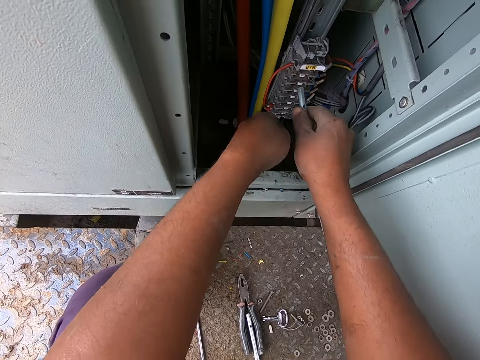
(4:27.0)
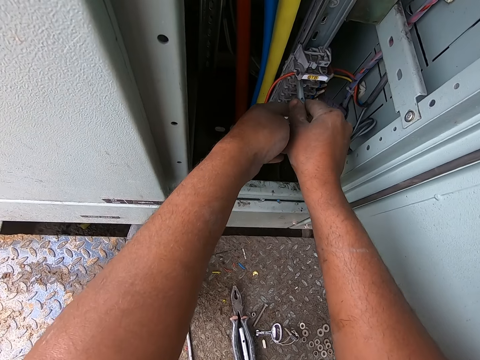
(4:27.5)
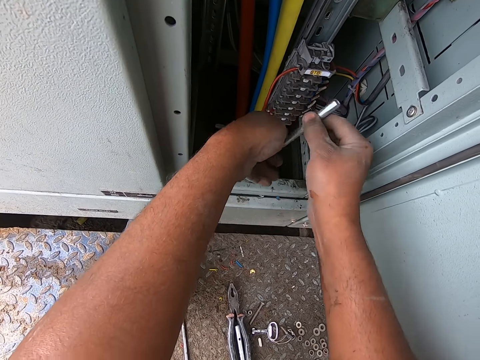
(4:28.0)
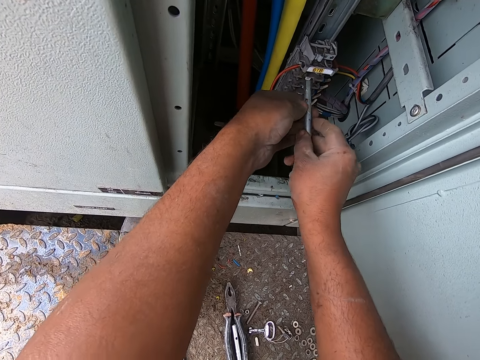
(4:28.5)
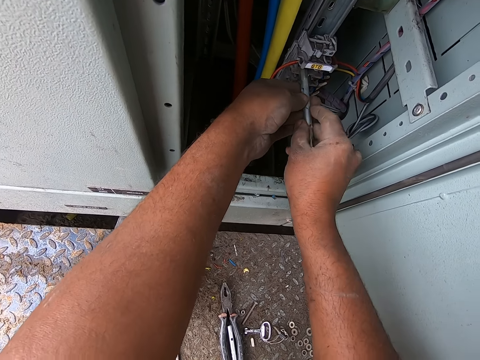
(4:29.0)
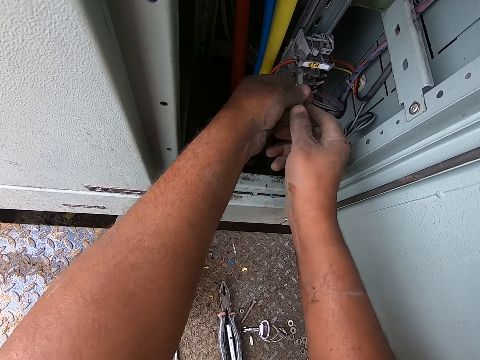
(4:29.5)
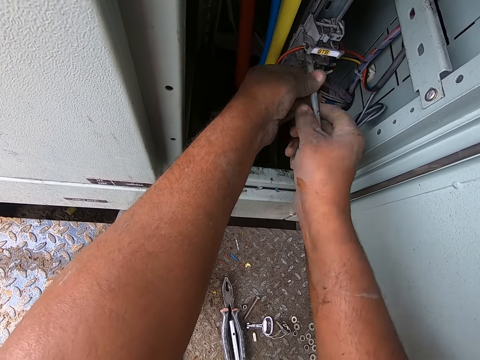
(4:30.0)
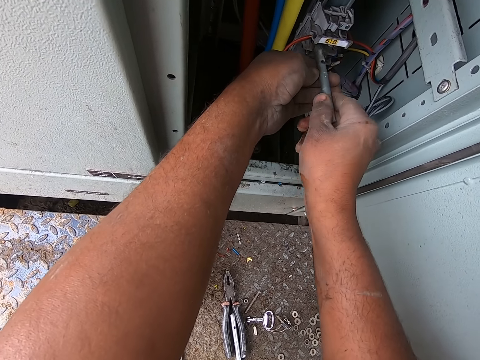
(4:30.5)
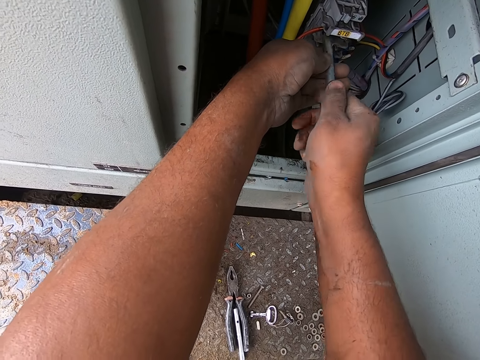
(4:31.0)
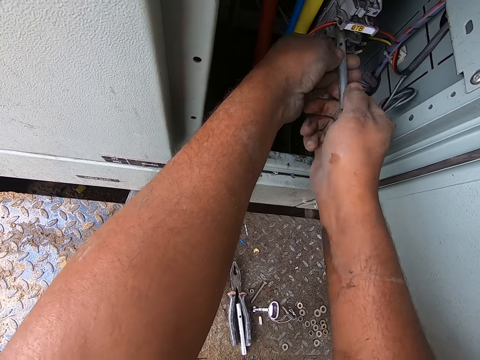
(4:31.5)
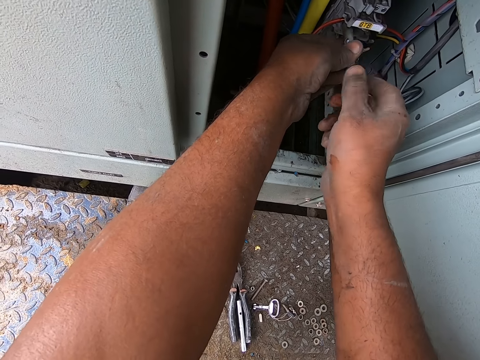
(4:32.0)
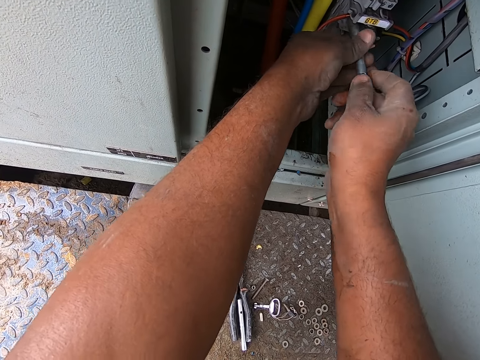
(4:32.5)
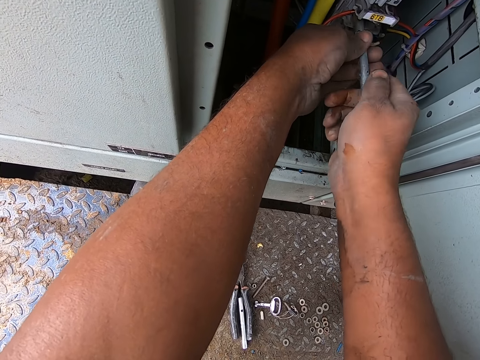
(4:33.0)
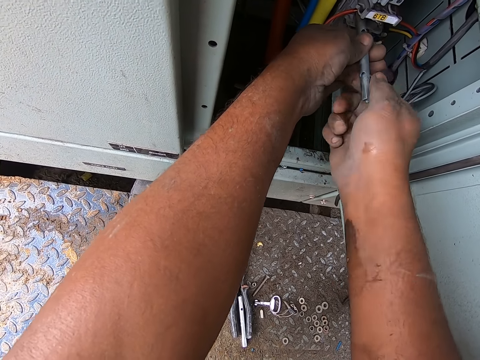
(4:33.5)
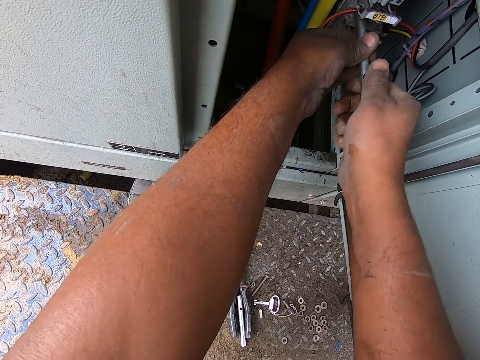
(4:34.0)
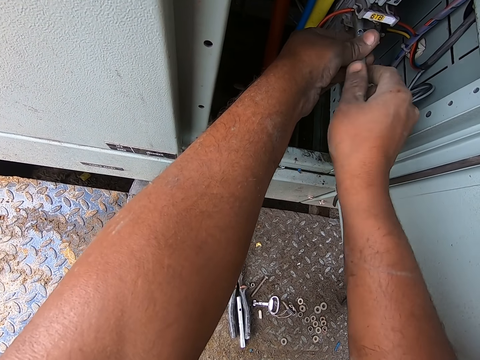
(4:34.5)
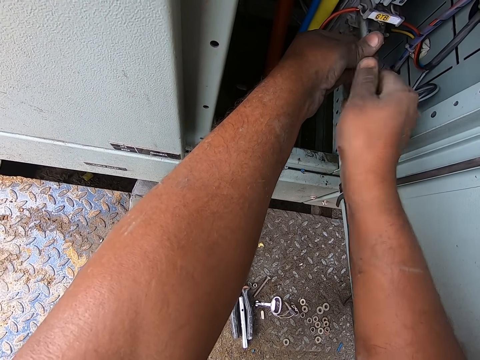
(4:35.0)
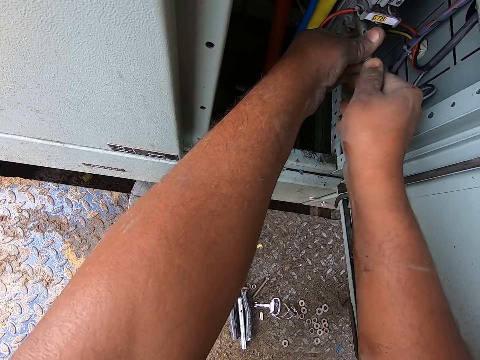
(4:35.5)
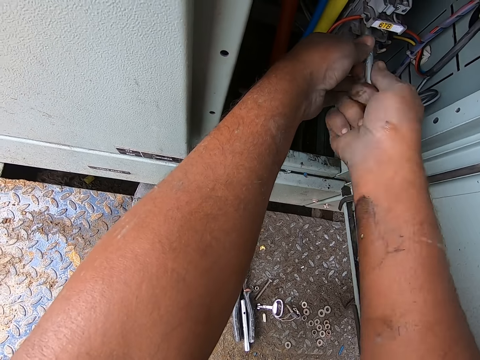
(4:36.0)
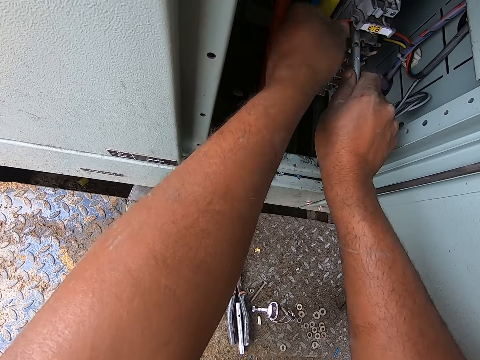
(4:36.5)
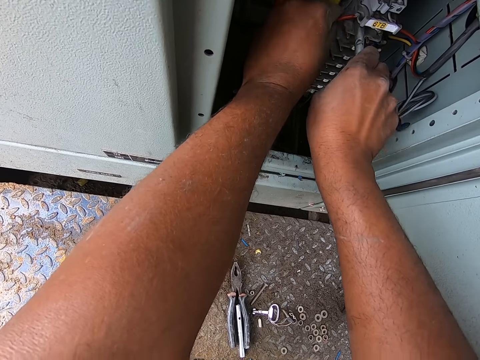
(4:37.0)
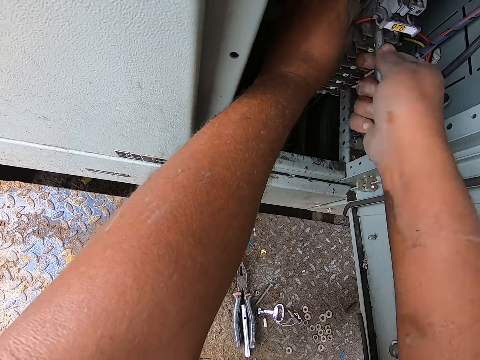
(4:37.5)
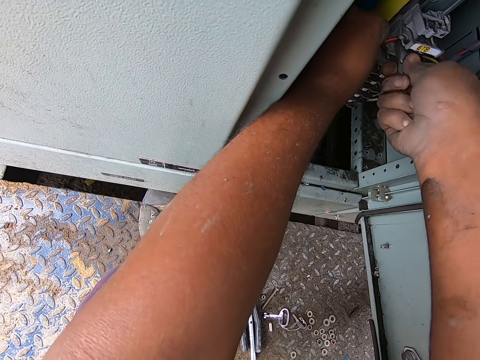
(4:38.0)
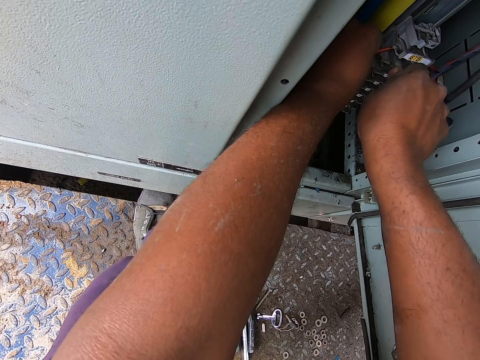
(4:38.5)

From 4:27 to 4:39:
The camera wearer holds the metal with his hands. He sets a nut driver on the 3 phase panel. He adjusts the nut driver. He tightens the nut with the nut driver.

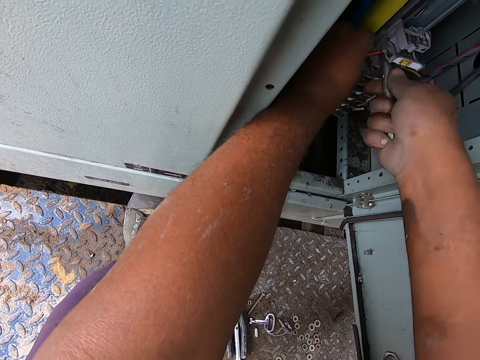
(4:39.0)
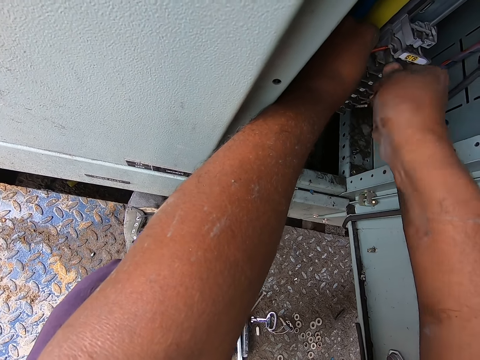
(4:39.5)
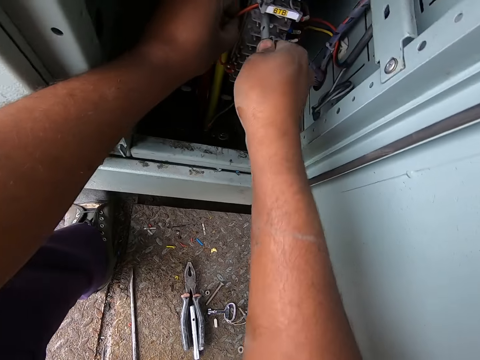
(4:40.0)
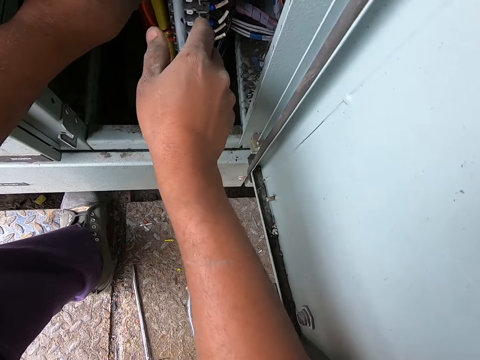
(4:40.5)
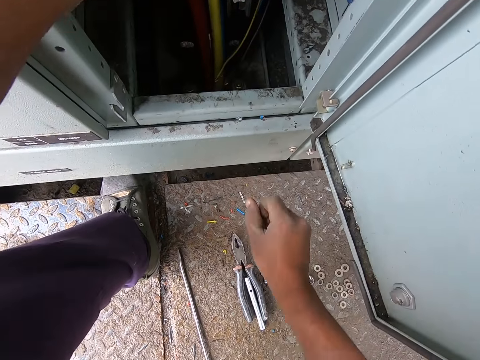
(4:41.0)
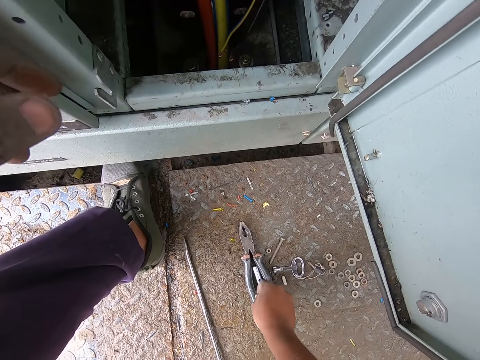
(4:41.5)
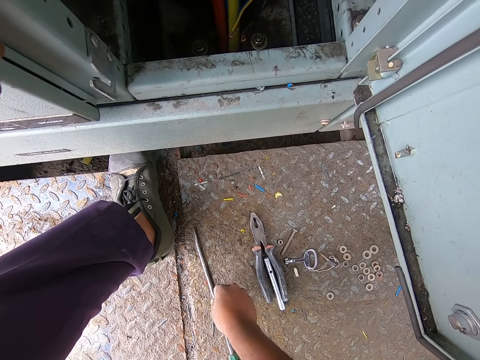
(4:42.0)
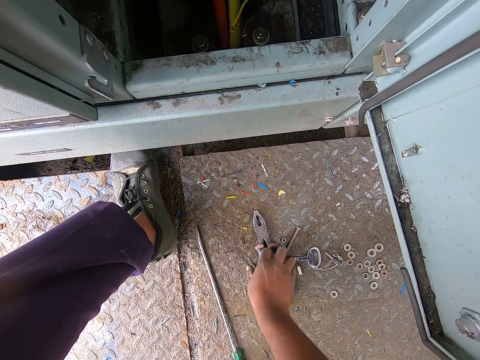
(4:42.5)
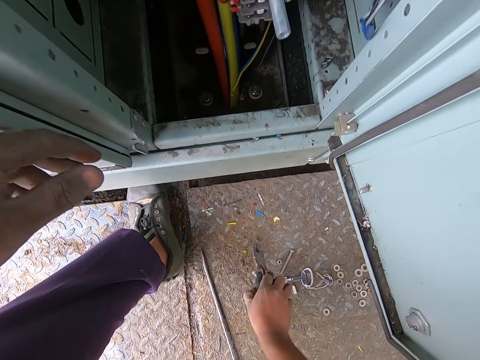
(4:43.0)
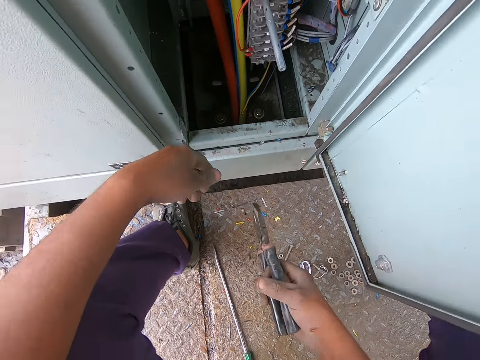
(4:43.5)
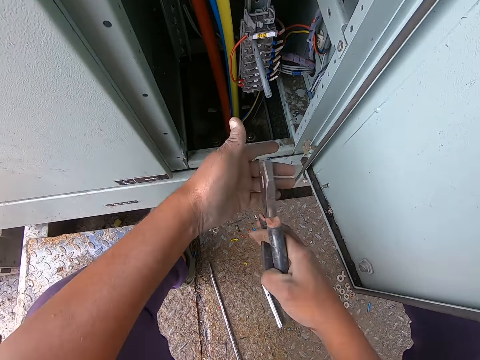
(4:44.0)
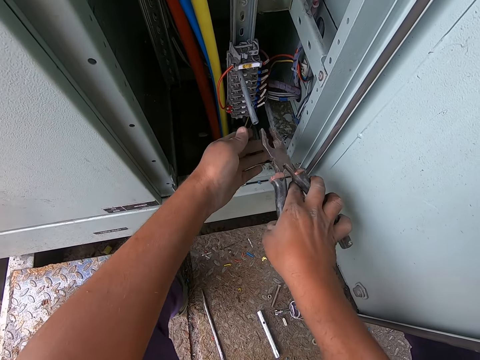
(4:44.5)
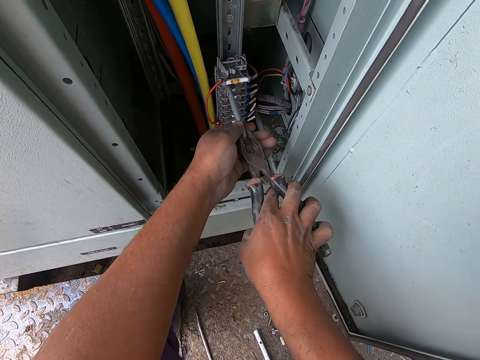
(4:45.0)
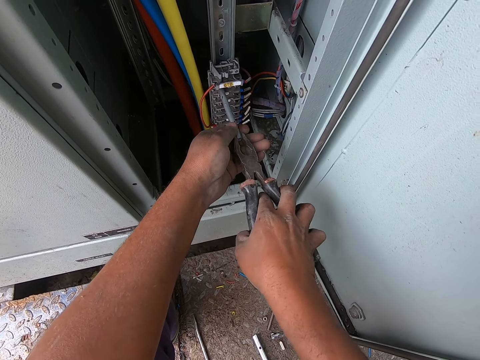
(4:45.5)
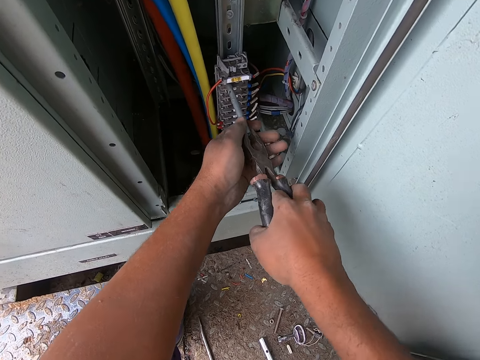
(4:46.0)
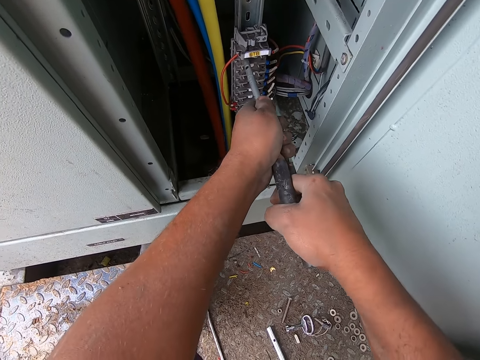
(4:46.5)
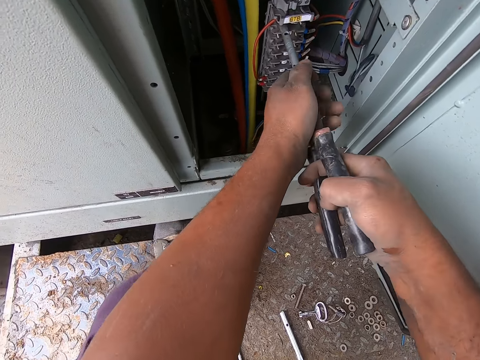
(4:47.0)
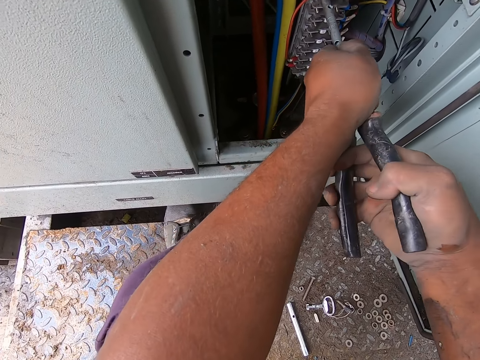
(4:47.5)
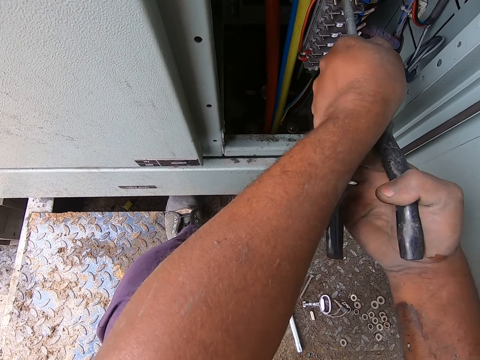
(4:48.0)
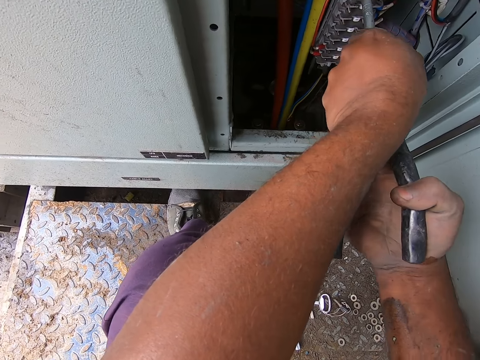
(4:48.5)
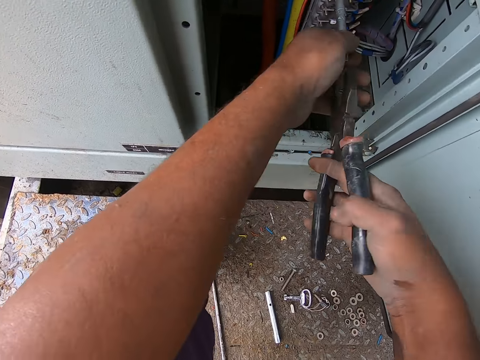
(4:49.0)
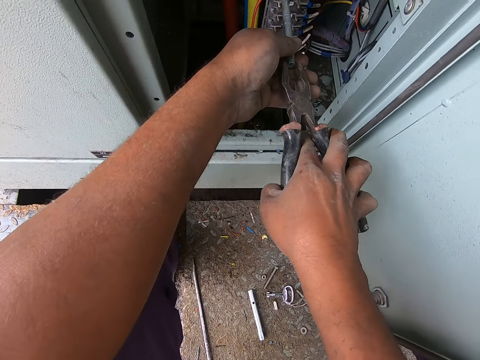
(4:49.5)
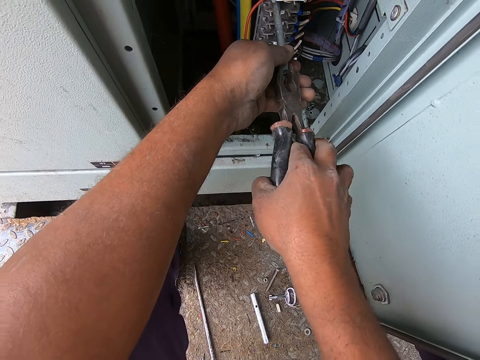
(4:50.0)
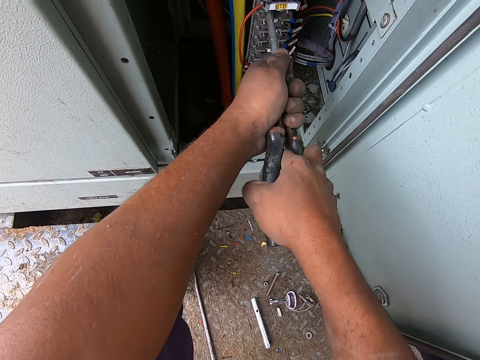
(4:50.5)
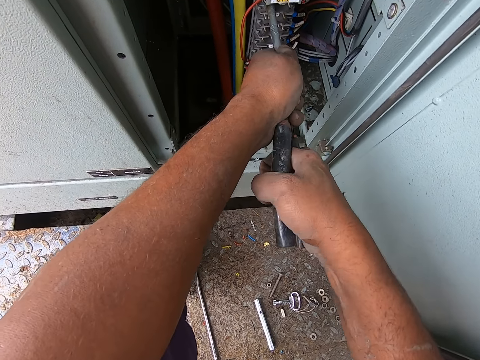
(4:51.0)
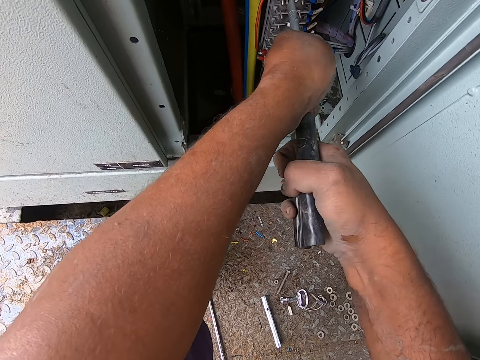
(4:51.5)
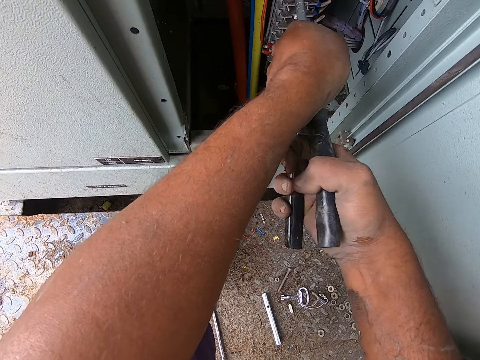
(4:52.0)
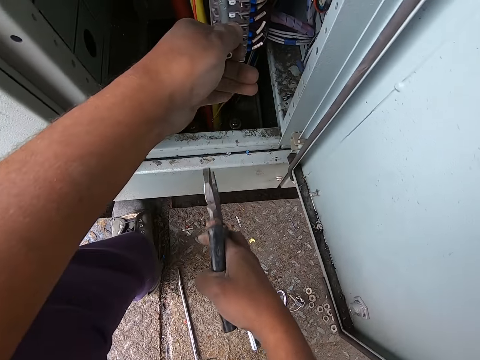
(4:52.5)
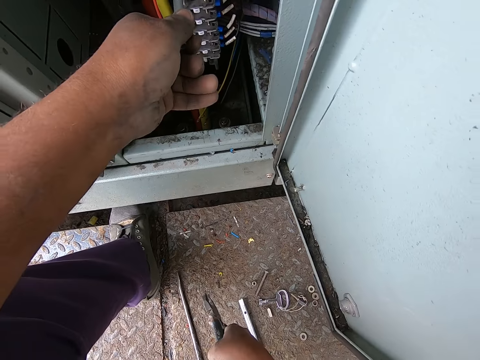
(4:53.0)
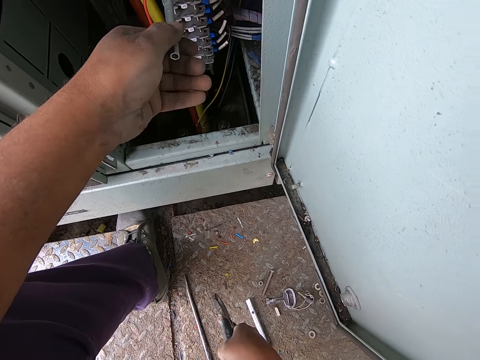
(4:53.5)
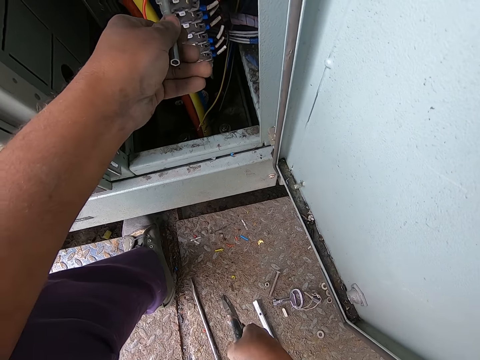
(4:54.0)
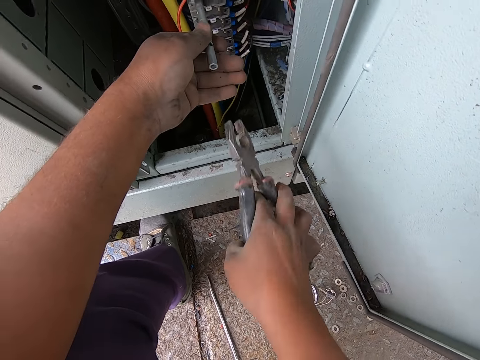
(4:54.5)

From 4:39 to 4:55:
The camera wearer looks around on the floor. They pick up the pliers from the ground. They grasp the nut driver with the pliers. They fix something using the pliers. They tighten the wire with the pliers. They move the pliers away from the switchboard.
